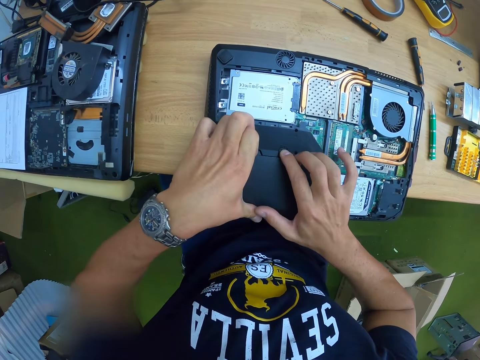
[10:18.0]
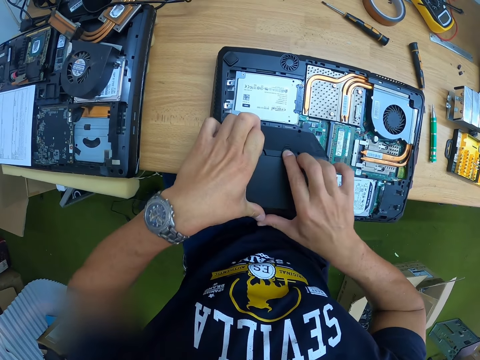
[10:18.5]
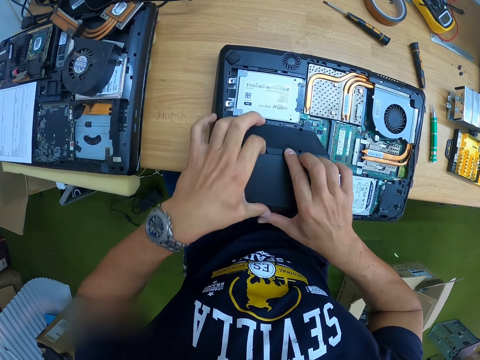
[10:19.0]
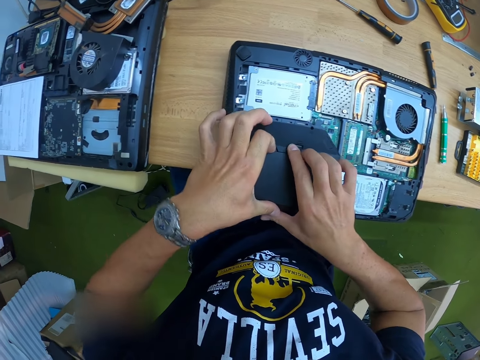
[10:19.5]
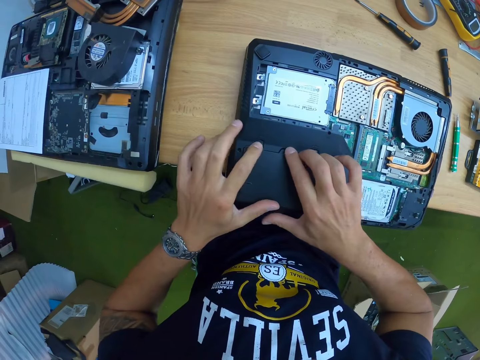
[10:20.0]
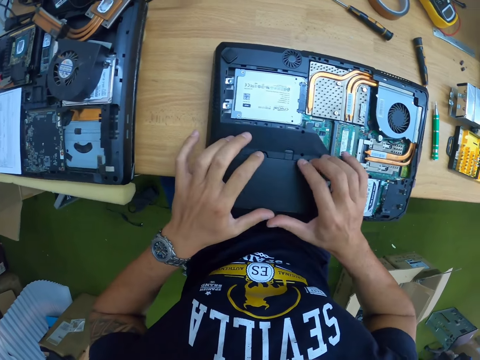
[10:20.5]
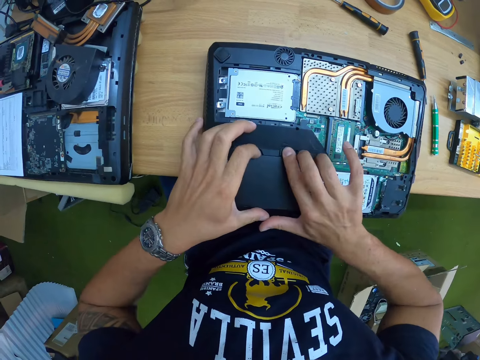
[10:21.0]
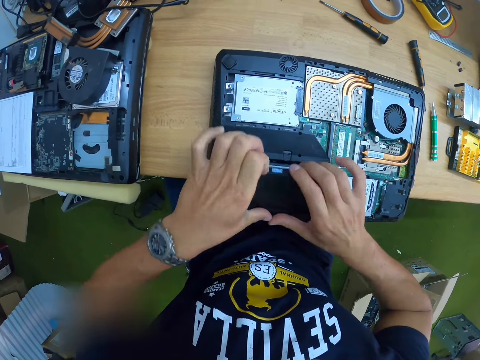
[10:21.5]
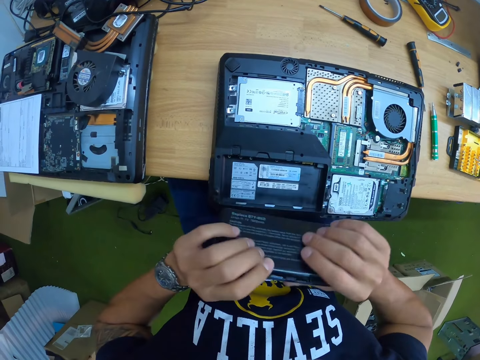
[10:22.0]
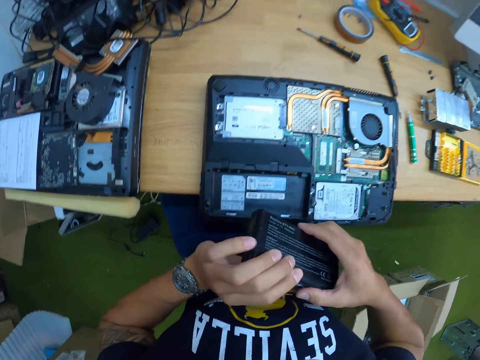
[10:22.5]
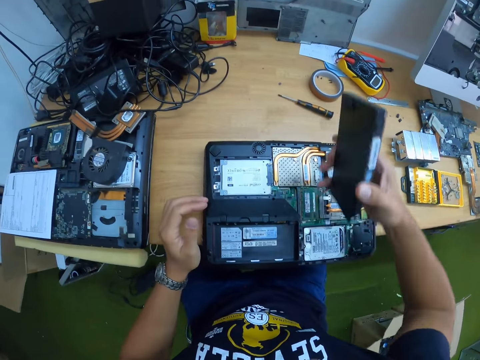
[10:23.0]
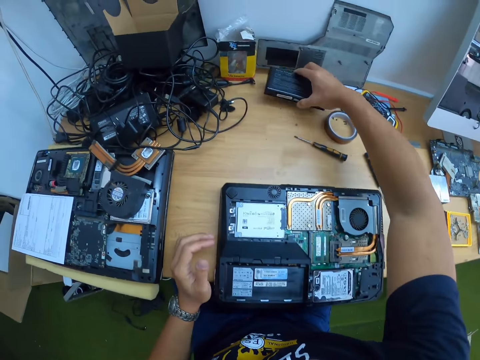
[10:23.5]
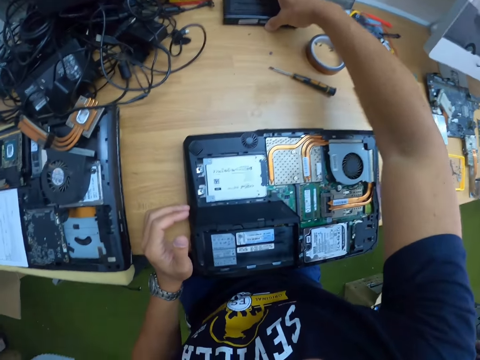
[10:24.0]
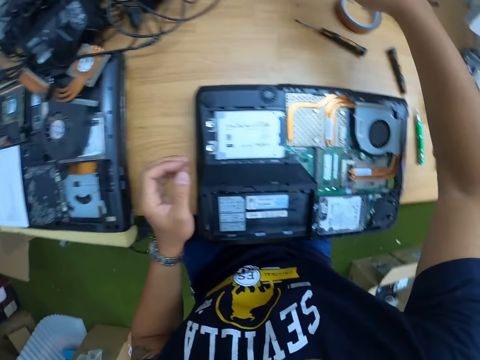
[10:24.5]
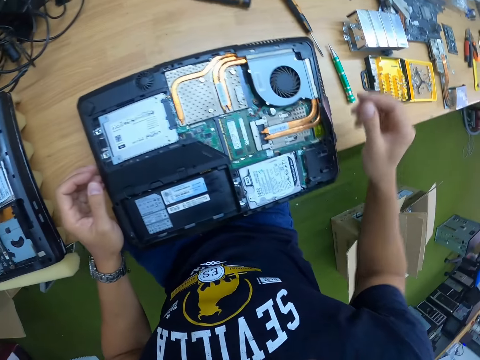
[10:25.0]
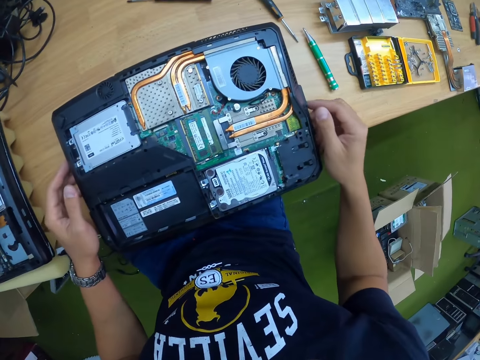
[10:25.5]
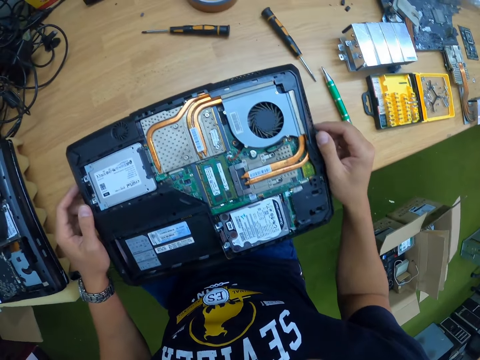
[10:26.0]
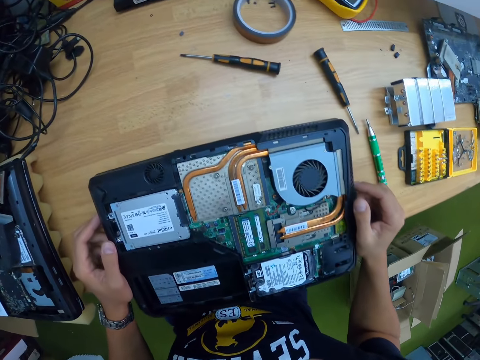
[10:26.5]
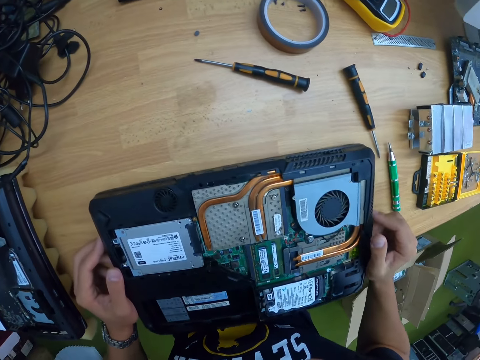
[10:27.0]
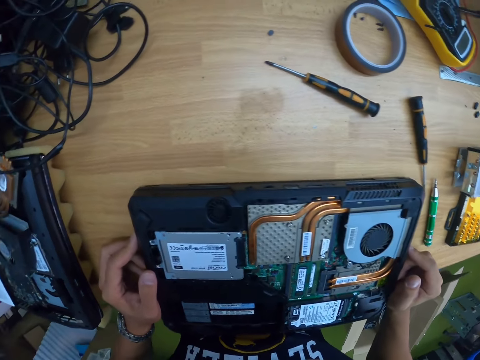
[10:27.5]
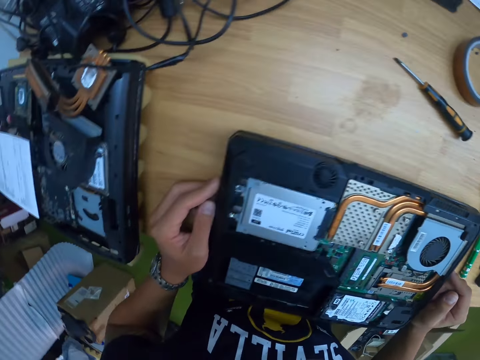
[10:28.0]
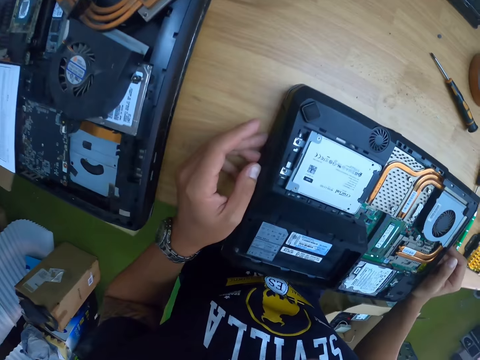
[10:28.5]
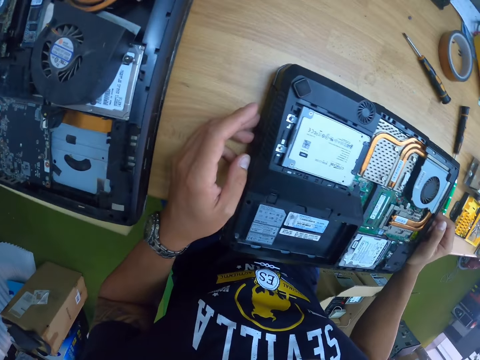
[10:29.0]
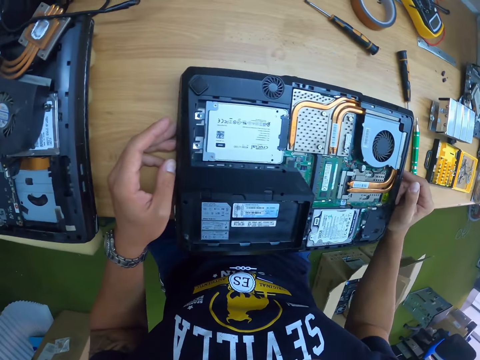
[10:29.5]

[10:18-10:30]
The camera wearer opens. He drops the battery on the table with his right hand. He checks through the laptop on the table.

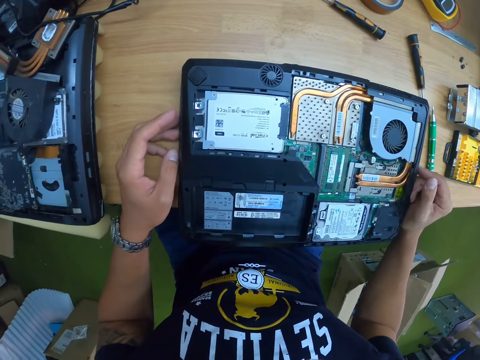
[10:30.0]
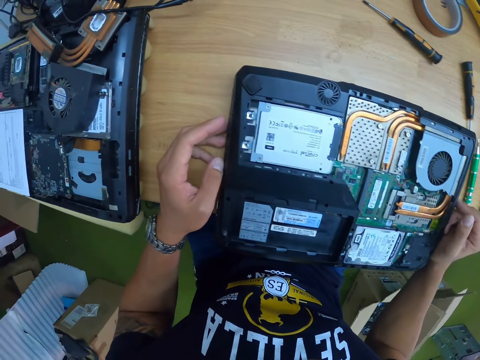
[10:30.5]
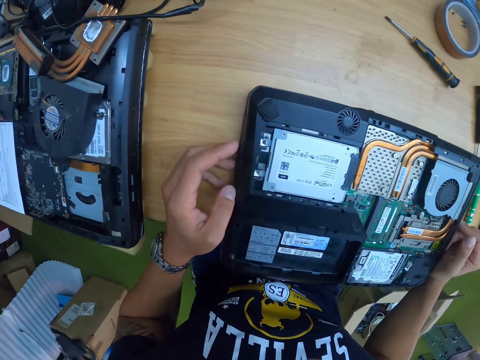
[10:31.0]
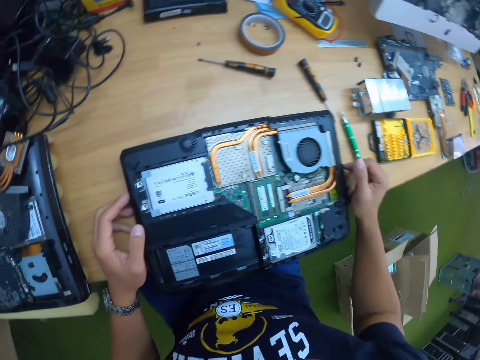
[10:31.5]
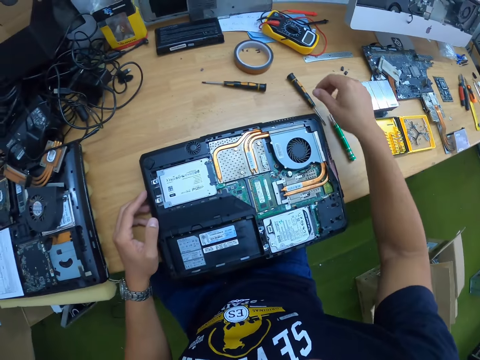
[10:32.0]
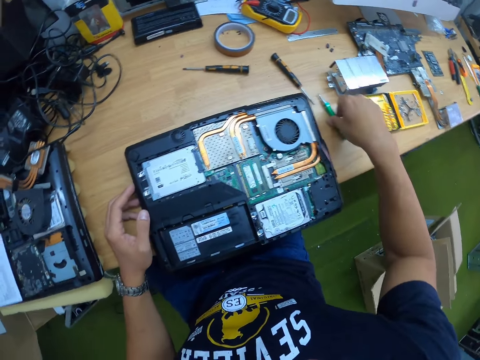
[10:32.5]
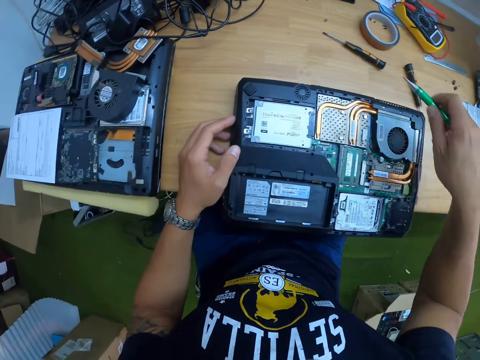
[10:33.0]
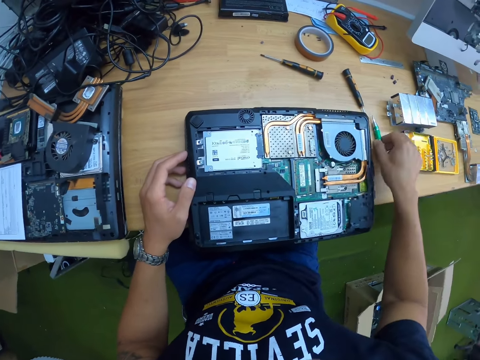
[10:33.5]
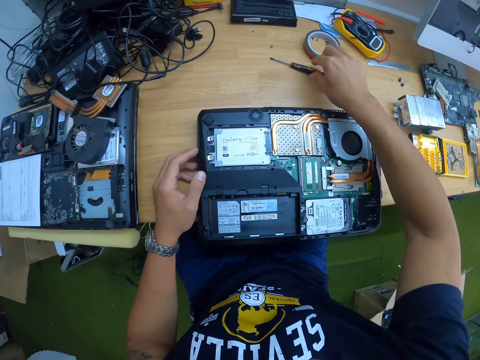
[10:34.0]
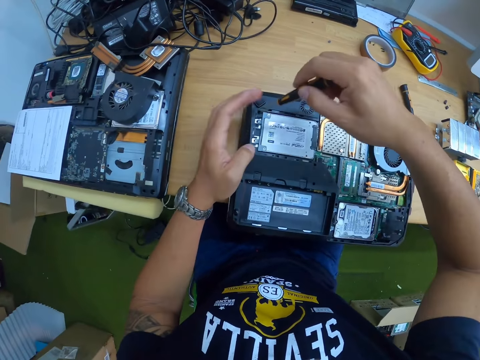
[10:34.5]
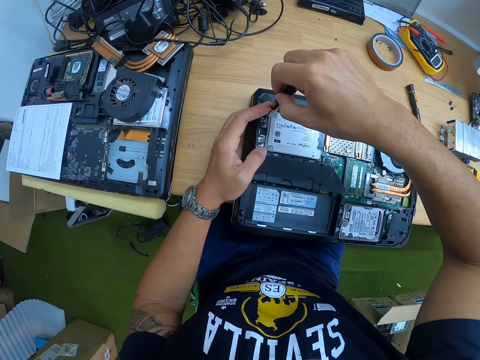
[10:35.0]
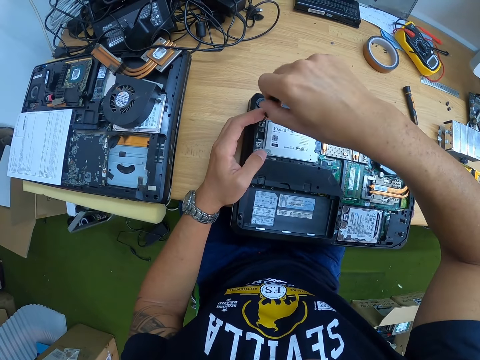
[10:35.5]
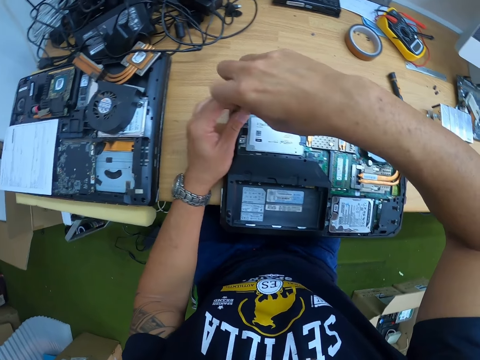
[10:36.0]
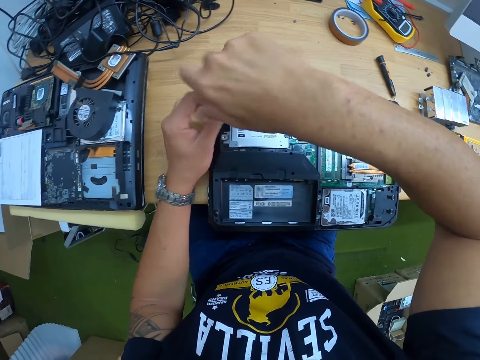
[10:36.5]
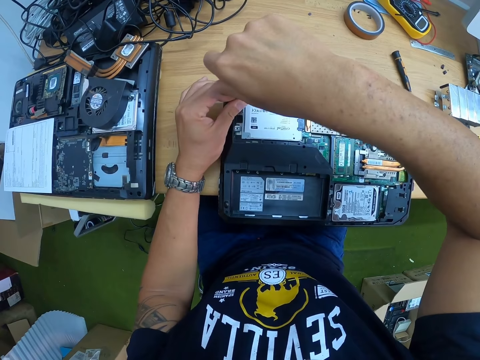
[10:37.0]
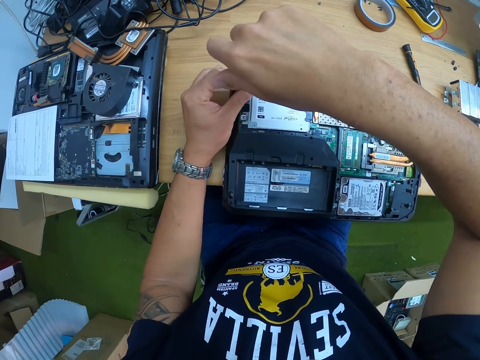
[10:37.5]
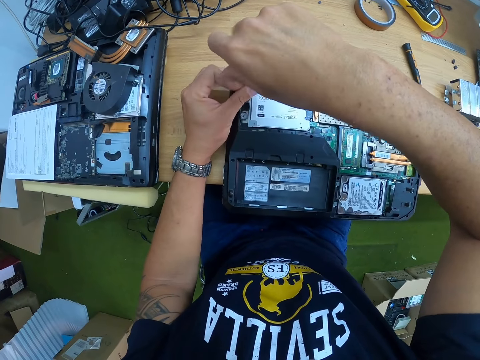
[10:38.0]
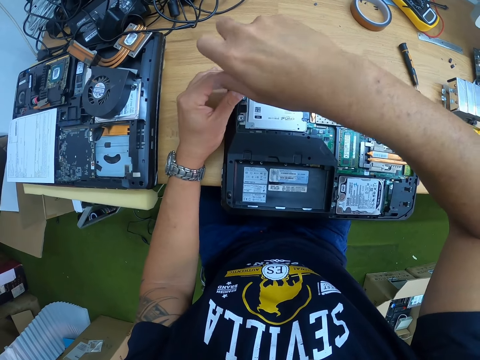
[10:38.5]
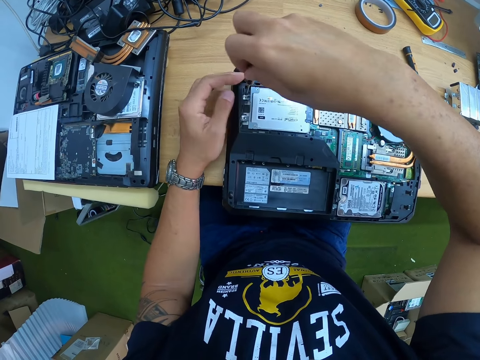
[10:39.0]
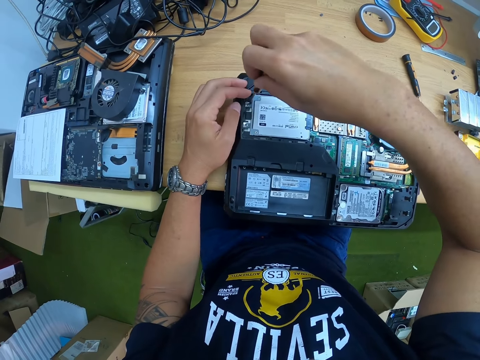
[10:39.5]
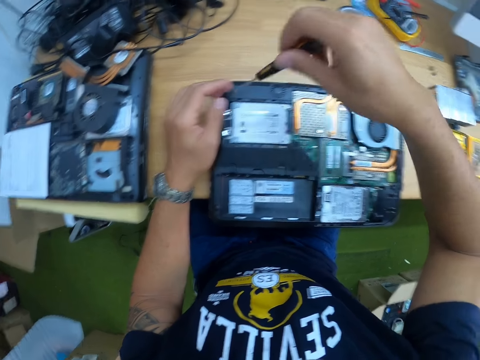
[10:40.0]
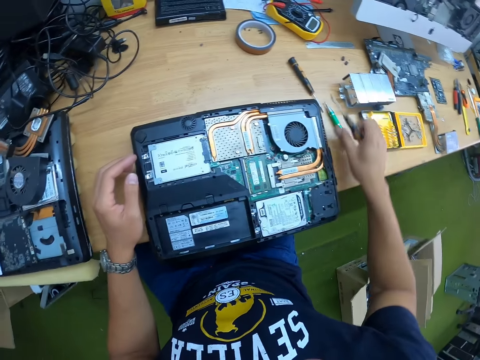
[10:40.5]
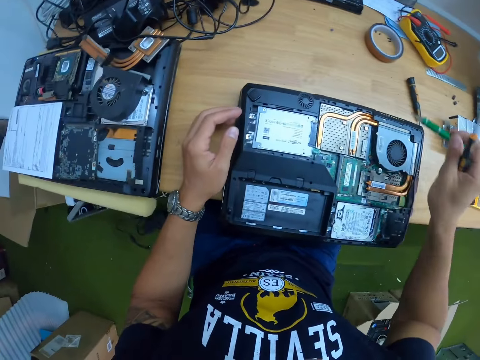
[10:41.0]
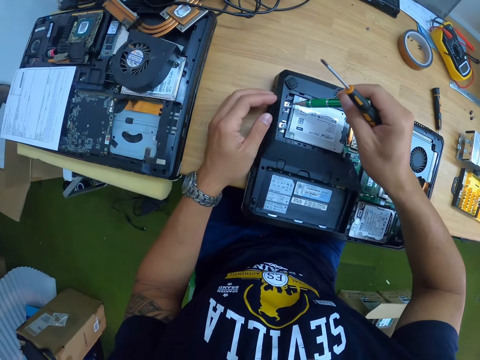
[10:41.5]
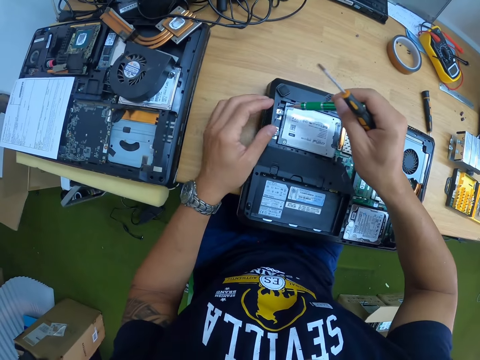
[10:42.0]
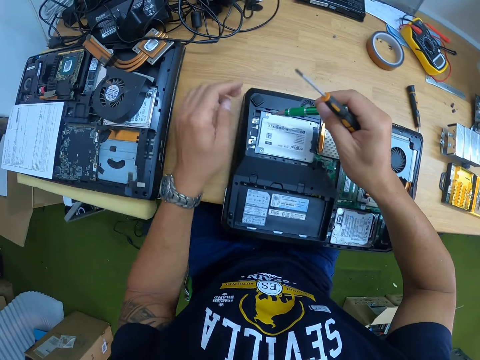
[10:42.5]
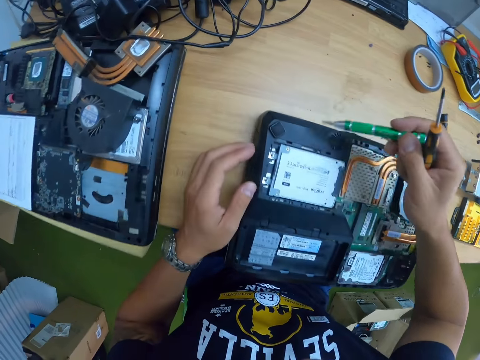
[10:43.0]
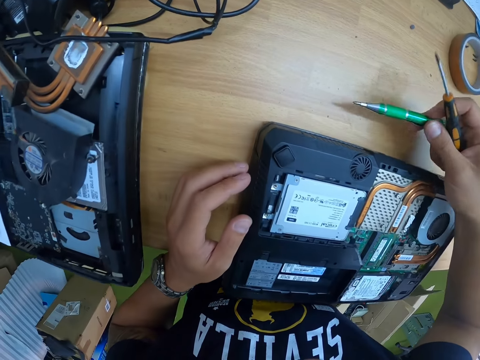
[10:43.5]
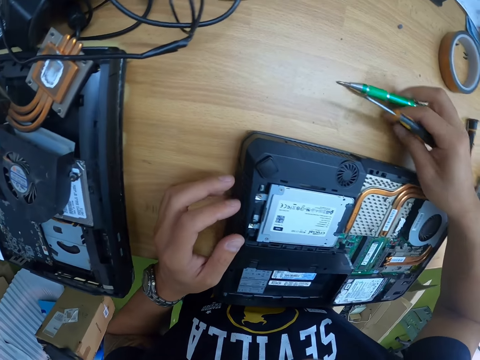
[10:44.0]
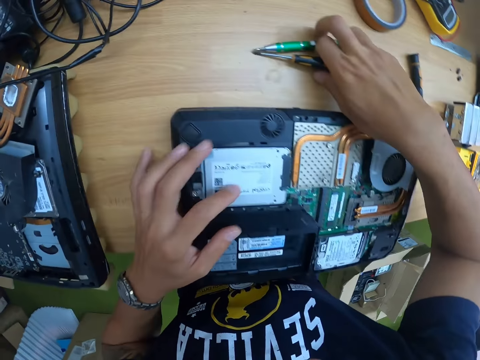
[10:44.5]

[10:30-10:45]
The camera wearer stares at the laptop. He picks the green screwdriver from the table with his right hand. He drops the green screwdriver in his right hand on the table. He picks the black screwdriver from the table with his right hand. He unscrews a bolt at the base of the laptop with the black screwdriver in his right hand. He picks the green screwdriver from the table with his right hand. He drops the green screwdriver in his right hand on the table.
